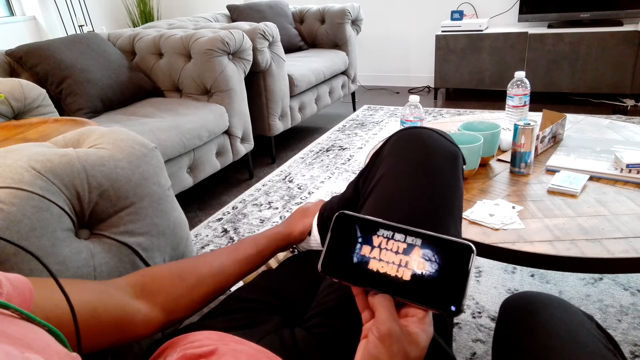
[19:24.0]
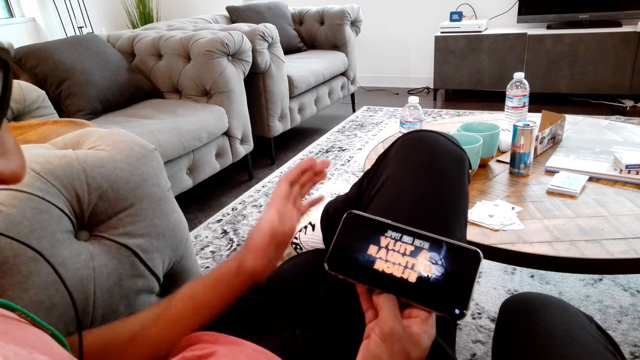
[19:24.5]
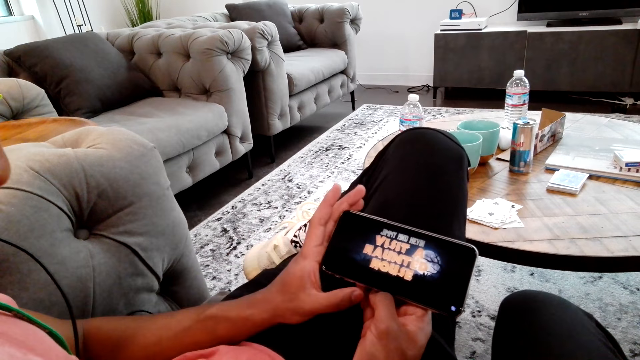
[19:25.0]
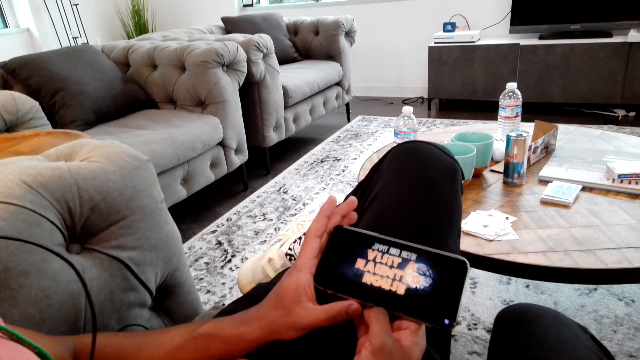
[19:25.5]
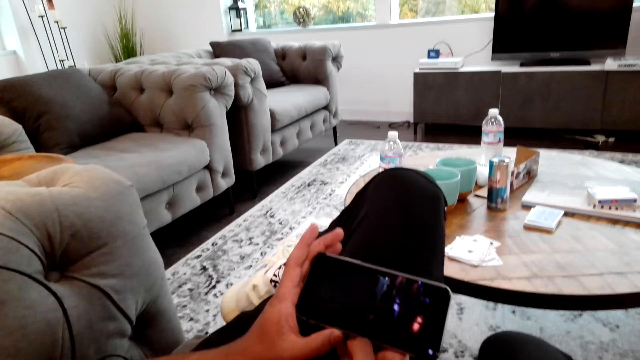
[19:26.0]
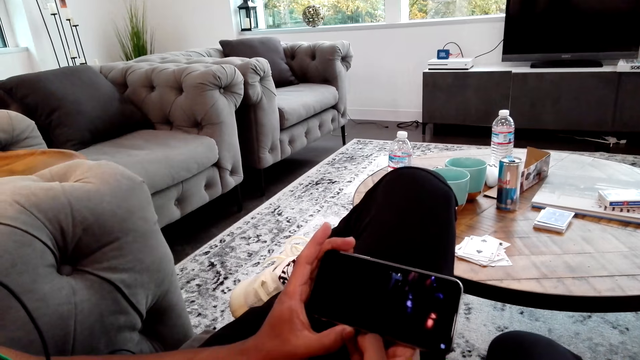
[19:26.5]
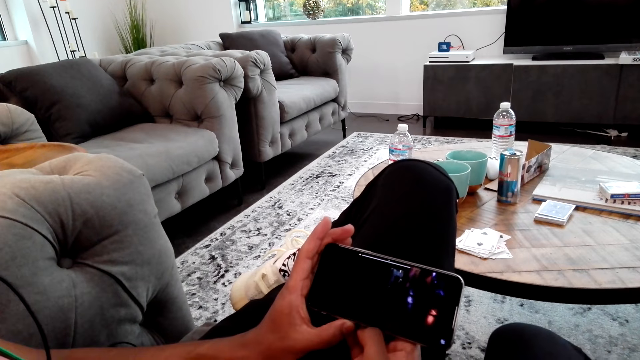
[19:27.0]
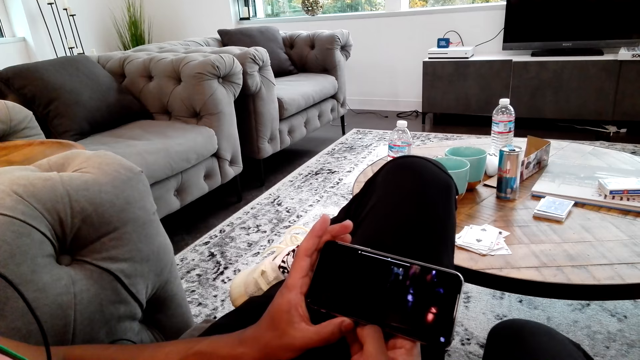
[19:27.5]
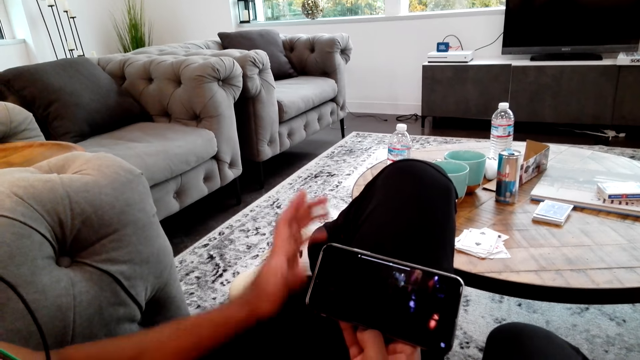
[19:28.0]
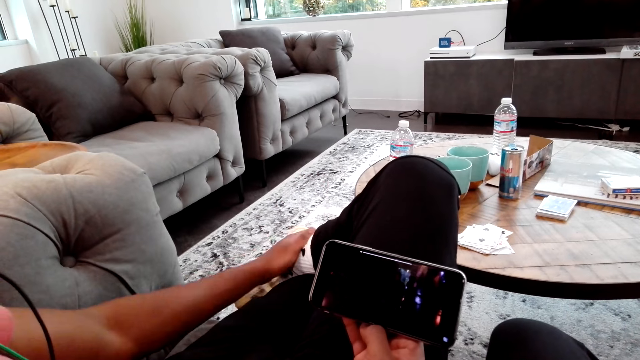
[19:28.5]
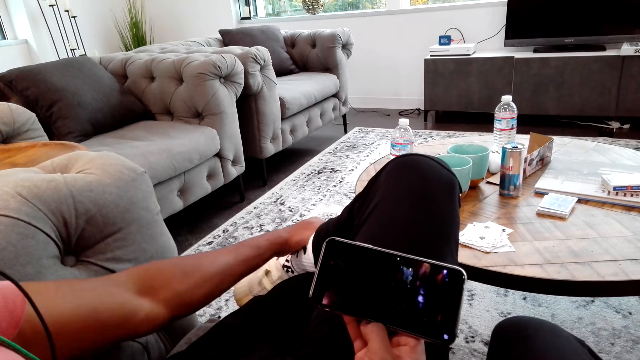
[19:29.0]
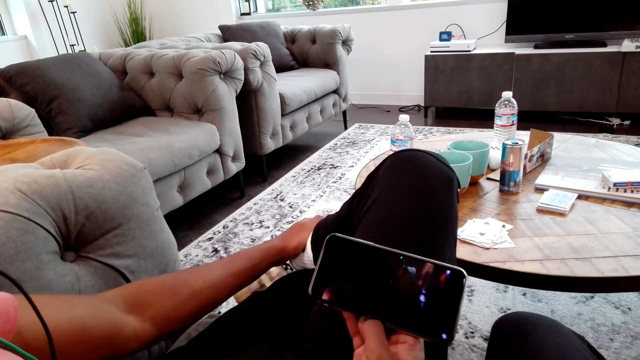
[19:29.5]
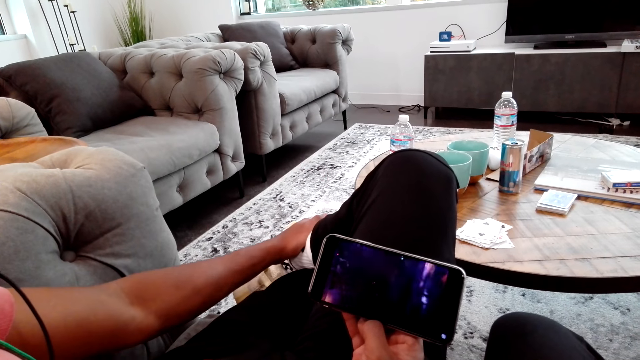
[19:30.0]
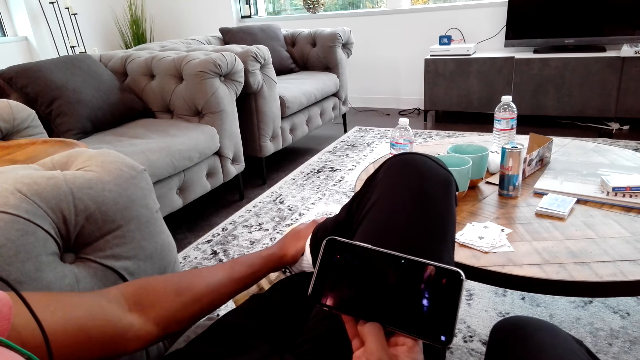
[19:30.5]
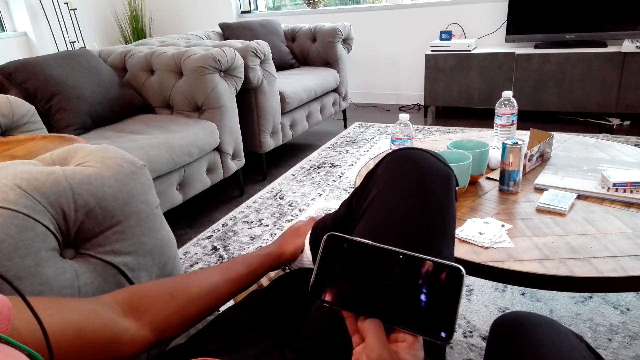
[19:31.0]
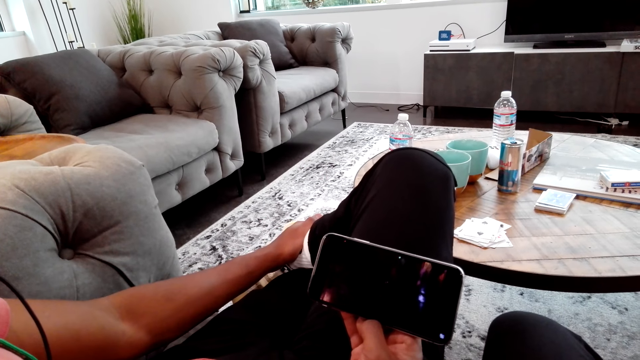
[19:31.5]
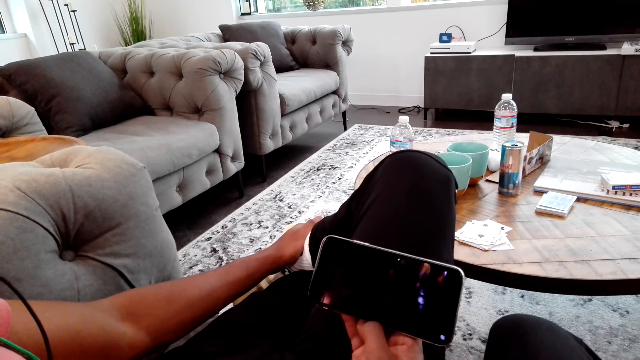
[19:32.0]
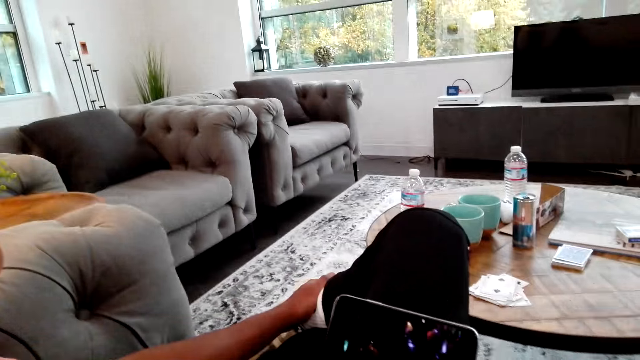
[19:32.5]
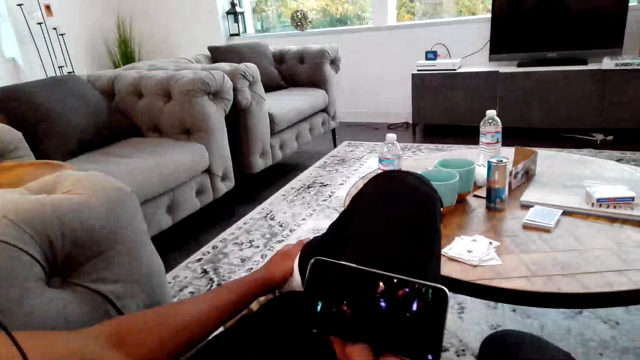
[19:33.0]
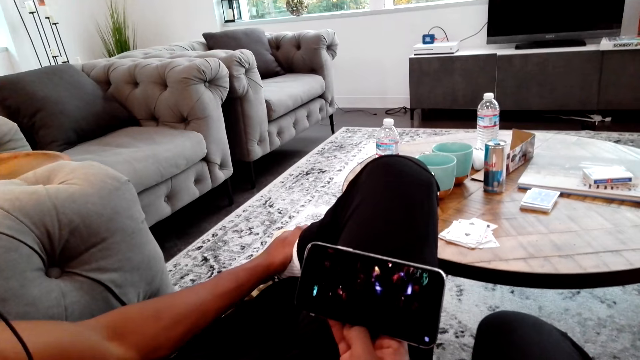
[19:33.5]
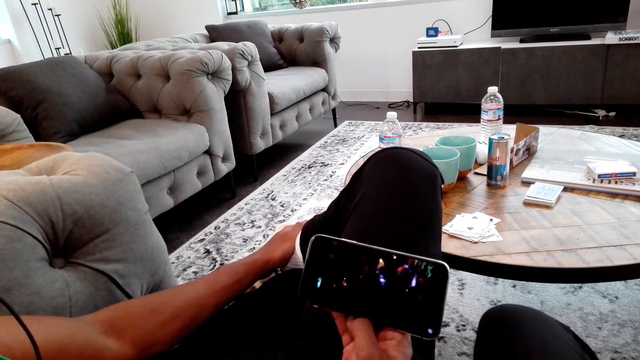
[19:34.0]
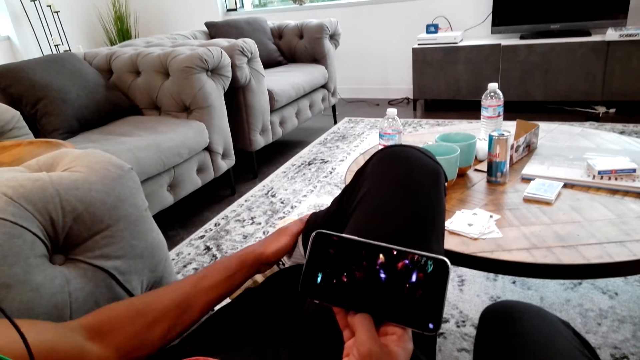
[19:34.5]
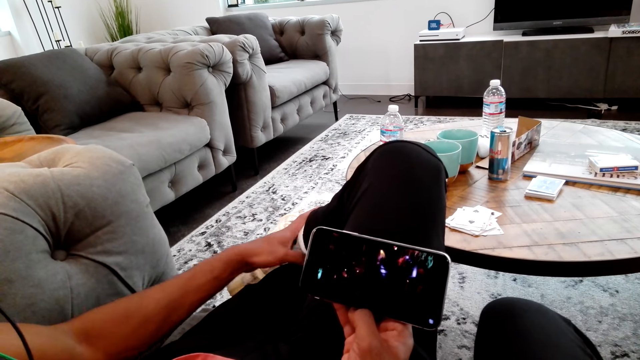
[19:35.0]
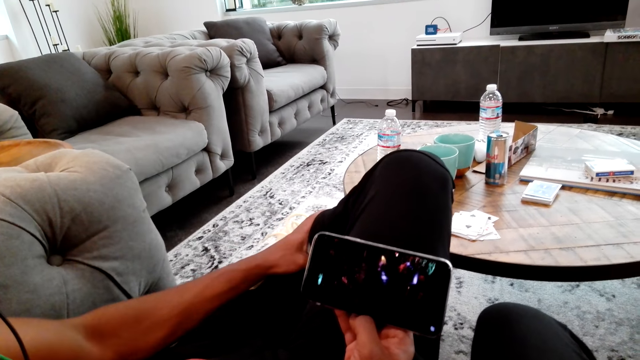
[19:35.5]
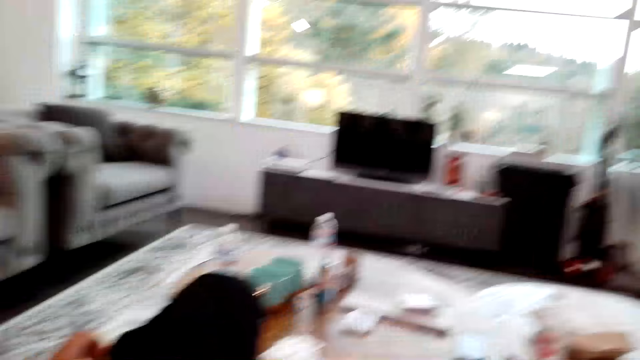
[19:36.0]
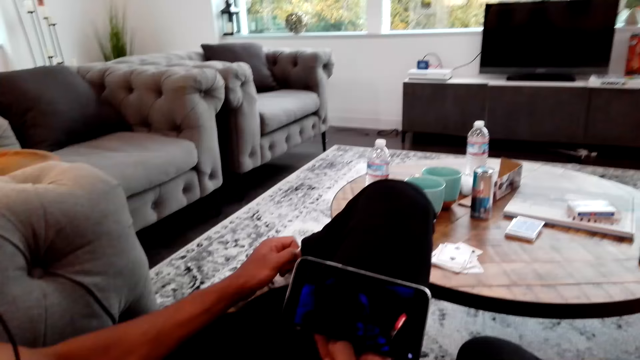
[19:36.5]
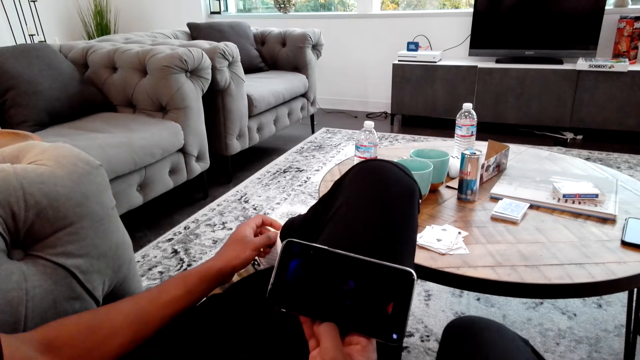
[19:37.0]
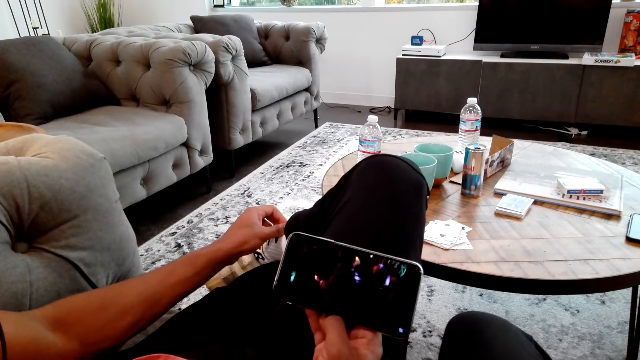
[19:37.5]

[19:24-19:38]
A man watches on the phone with the camera wearer. The man touches the phone. The man watches on the phone with the camera wearer. The man puts his hand on his leg. The man looks at the phone. The man watches on the phone with the camera wearer. The camera wearer talks to the man.

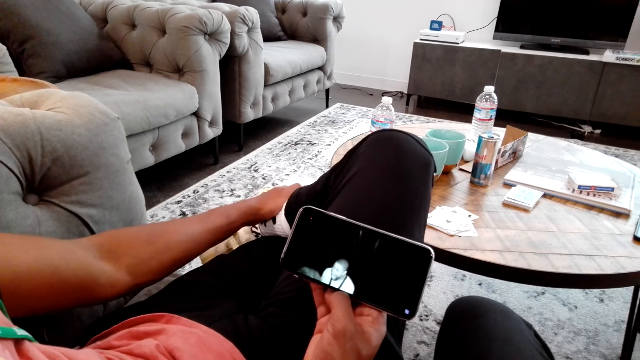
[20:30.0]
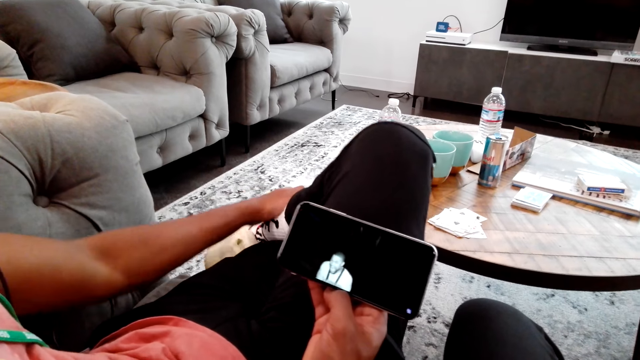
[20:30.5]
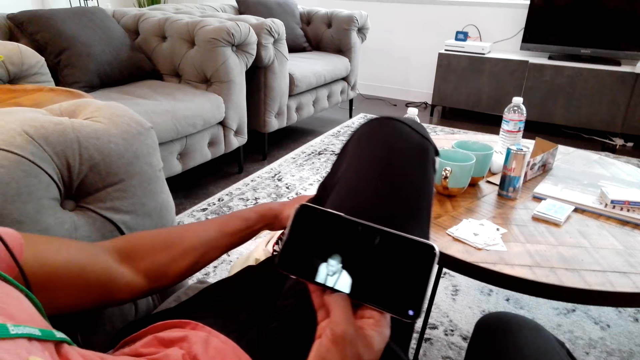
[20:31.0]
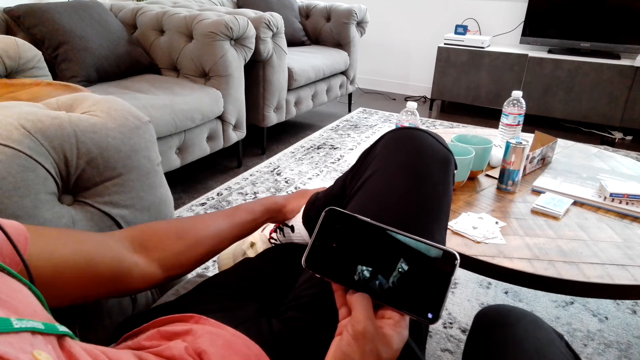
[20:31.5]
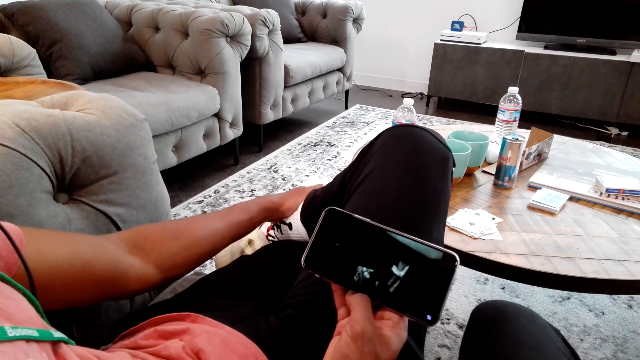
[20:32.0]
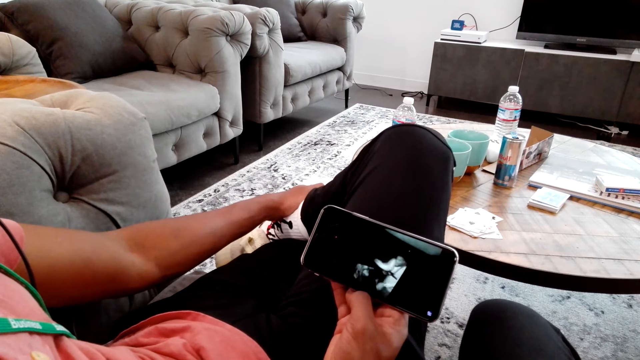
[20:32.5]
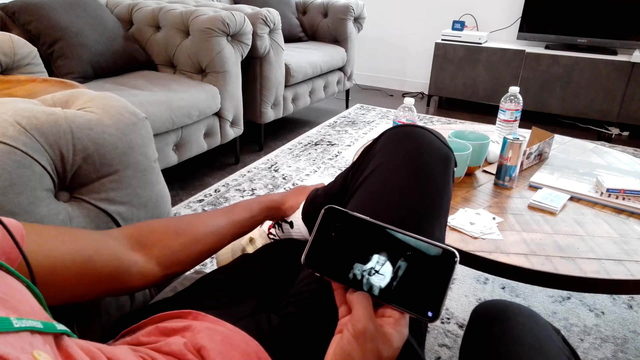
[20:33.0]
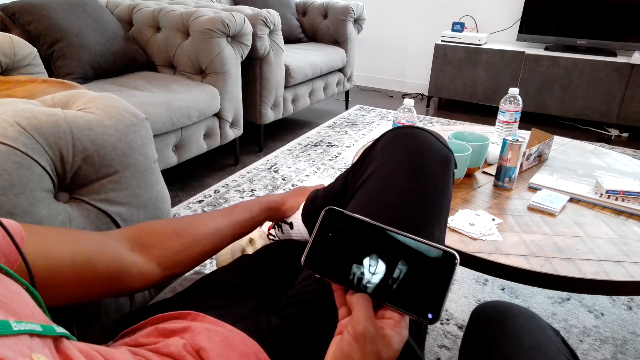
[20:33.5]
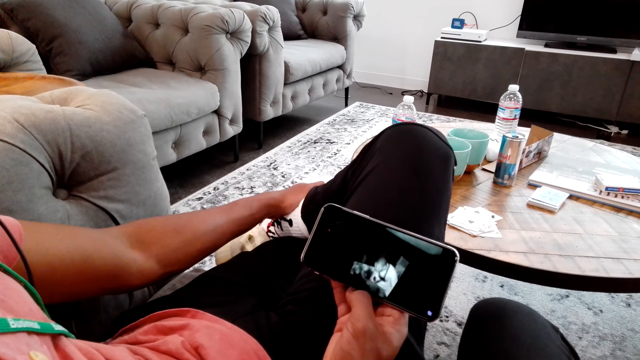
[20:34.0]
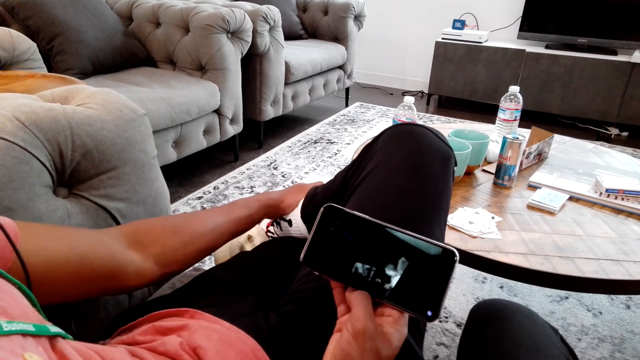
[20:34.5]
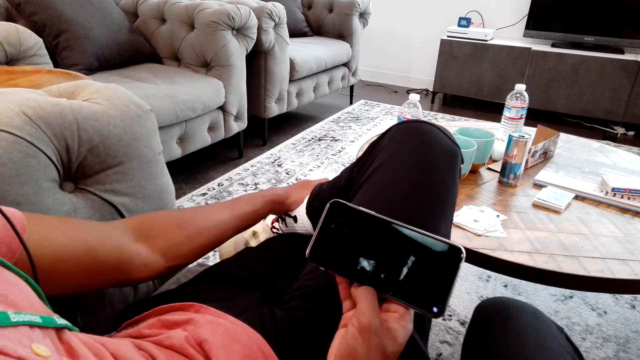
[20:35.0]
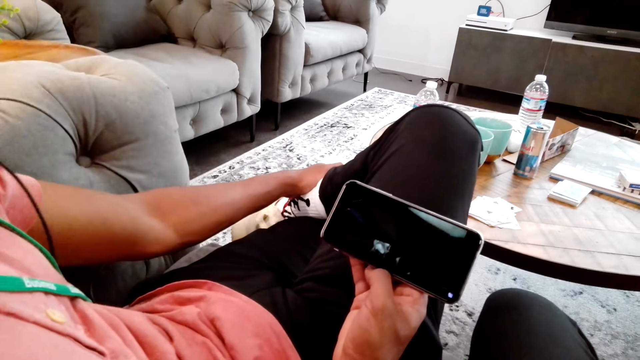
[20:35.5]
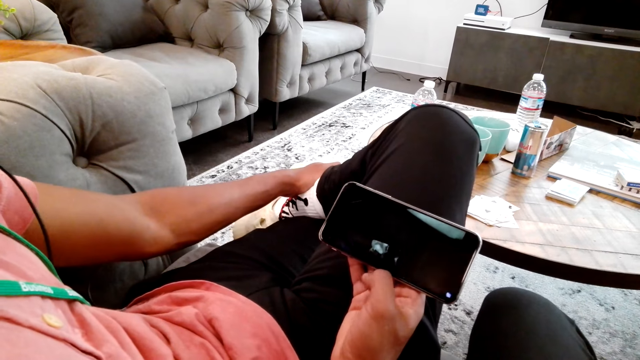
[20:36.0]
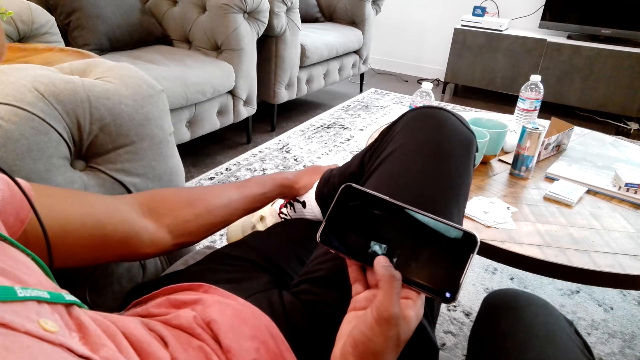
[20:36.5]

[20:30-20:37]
A man looks at the phone.
